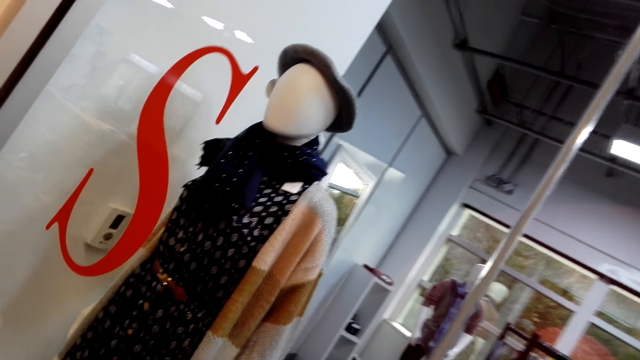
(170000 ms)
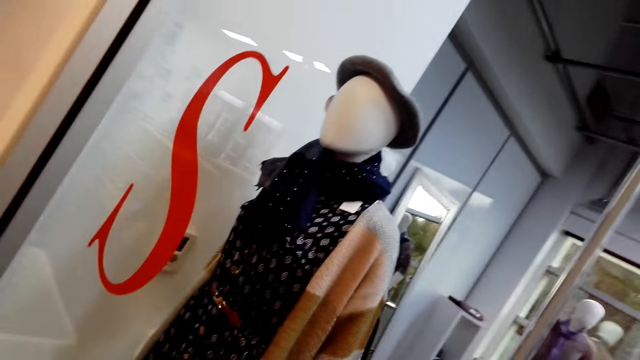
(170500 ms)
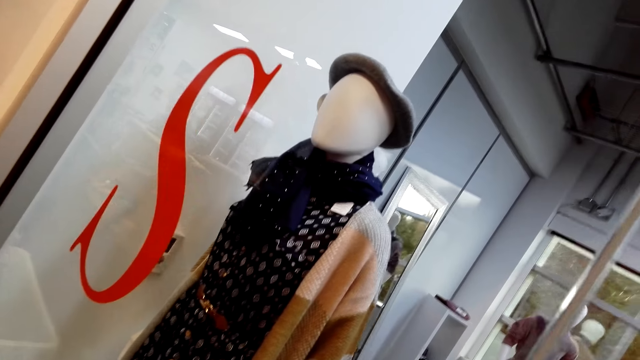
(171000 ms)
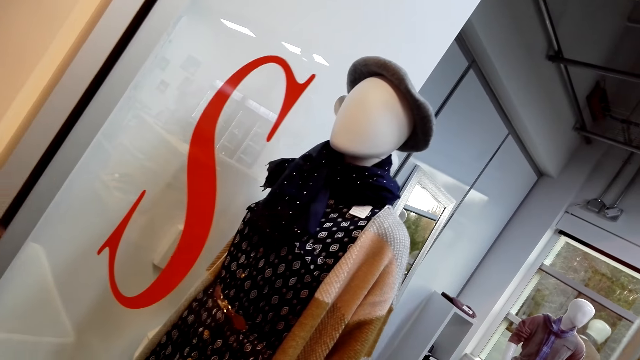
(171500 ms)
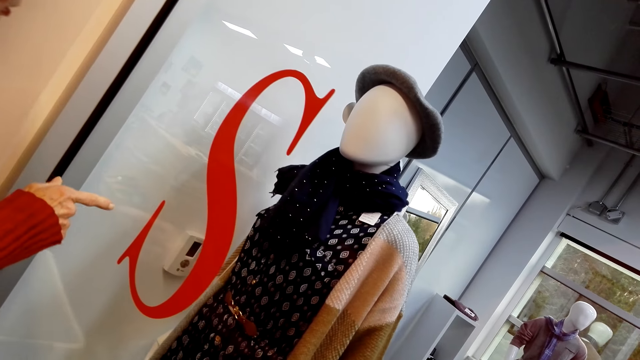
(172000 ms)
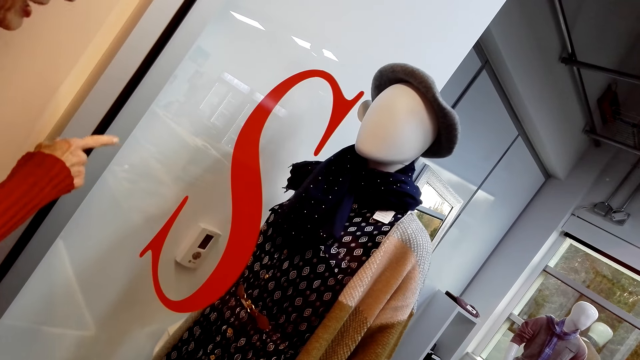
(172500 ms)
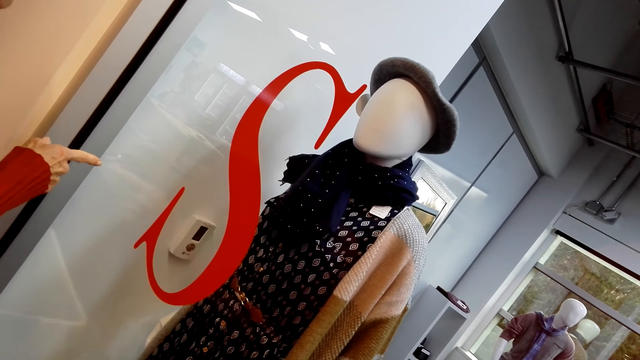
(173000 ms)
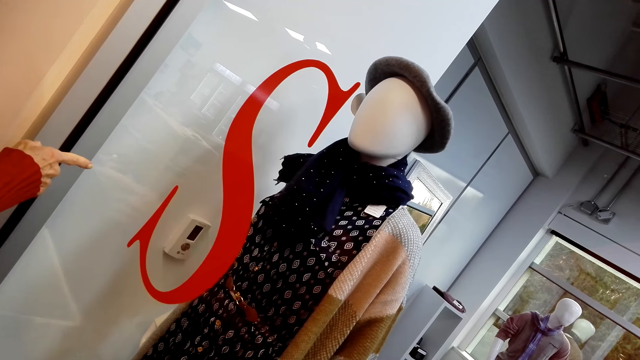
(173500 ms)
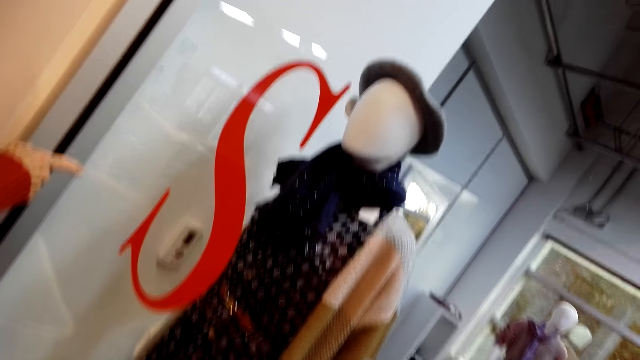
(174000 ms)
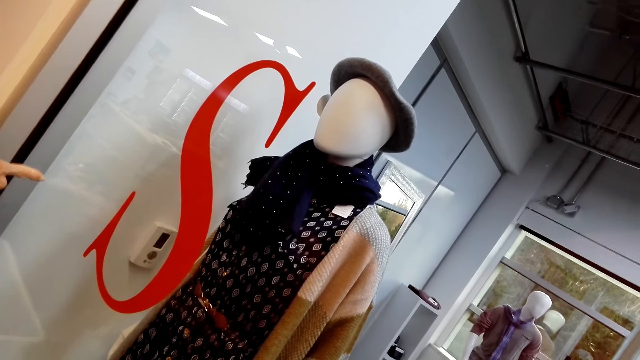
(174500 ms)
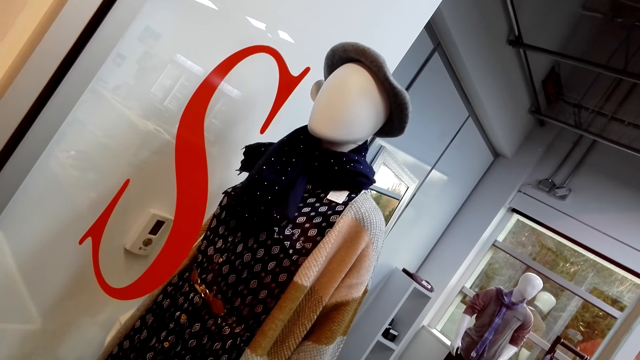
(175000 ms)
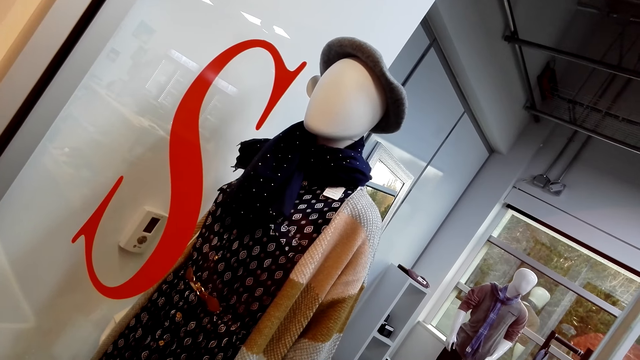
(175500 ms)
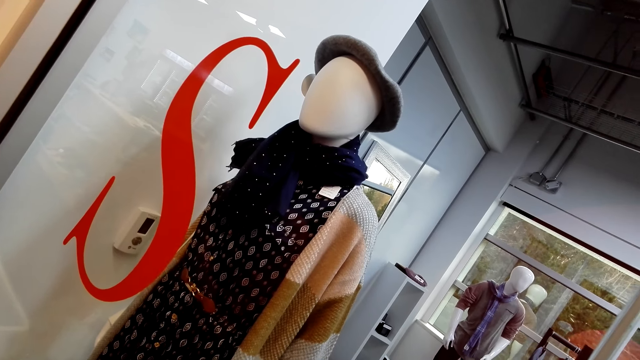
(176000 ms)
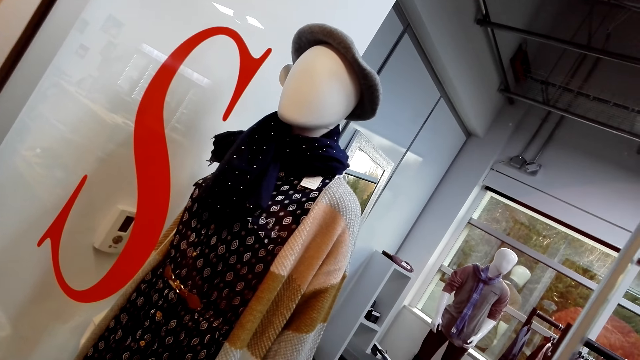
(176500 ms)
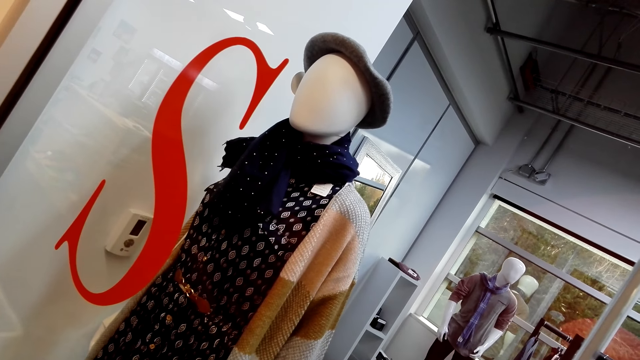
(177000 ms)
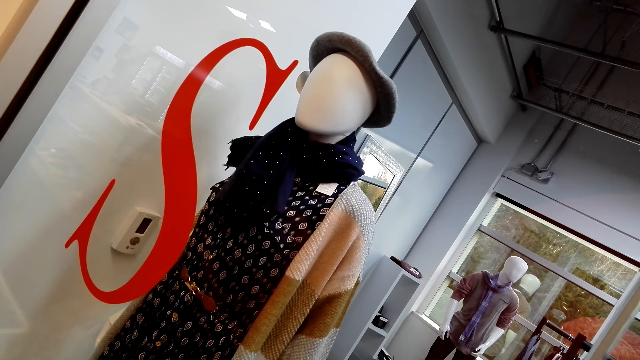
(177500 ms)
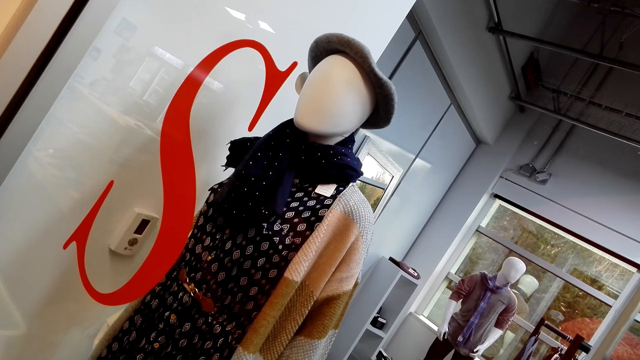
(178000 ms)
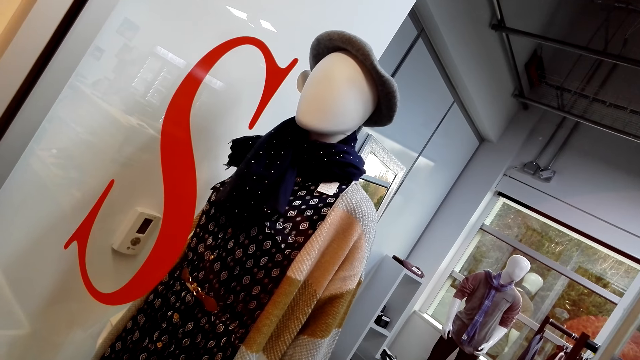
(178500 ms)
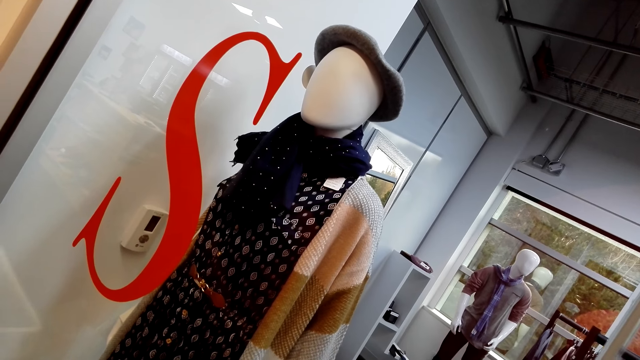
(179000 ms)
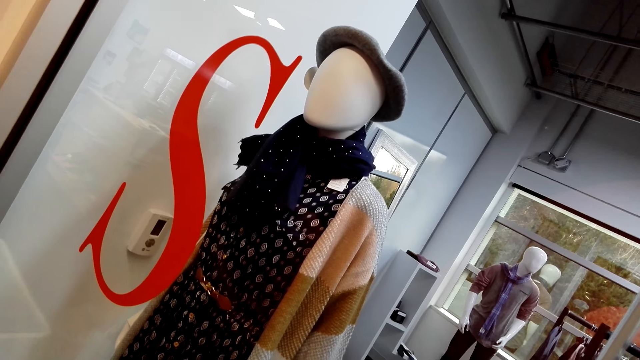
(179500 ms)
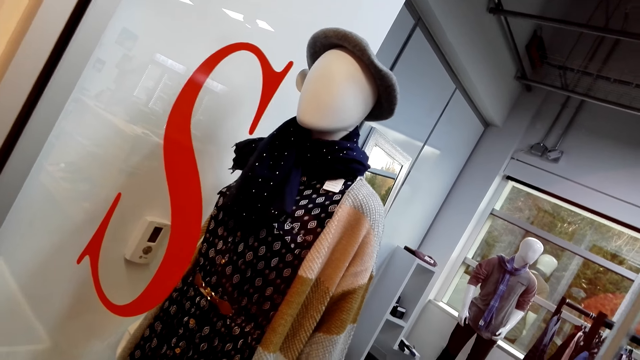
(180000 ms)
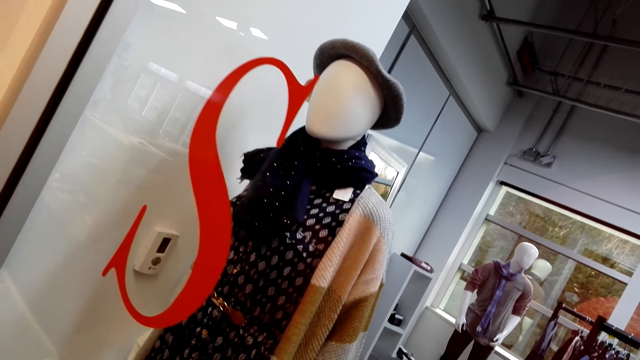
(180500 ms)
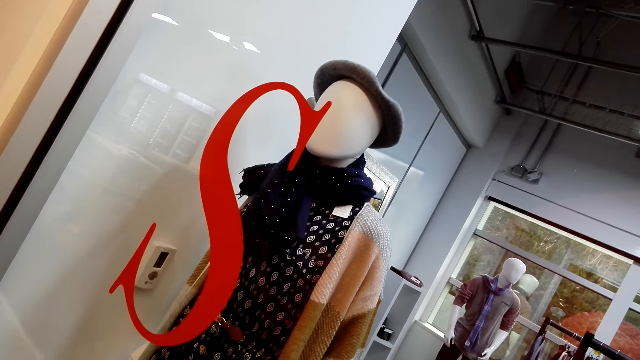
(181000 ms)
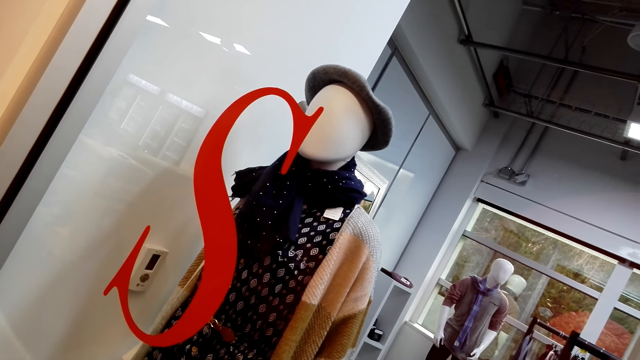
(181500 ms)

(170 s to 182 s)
The lady speaks to the camera wearer. The lady points at an item in the store with a finger. The camera wearer stares around.

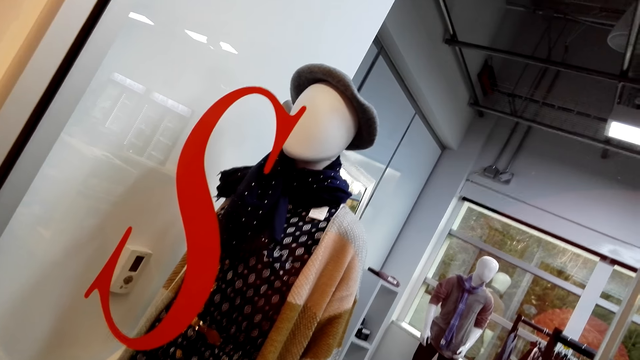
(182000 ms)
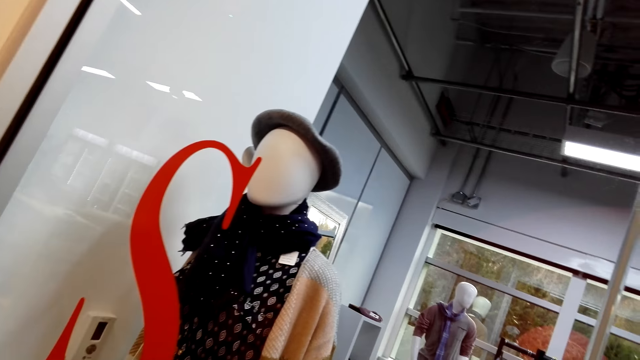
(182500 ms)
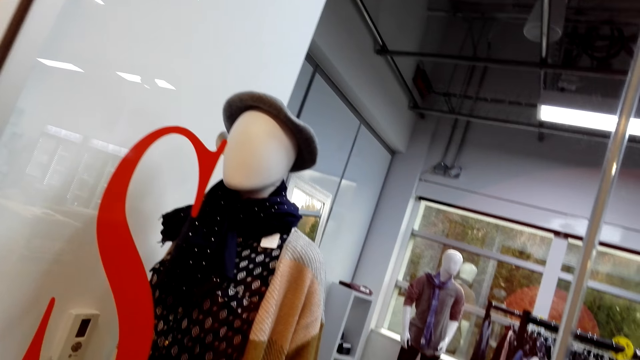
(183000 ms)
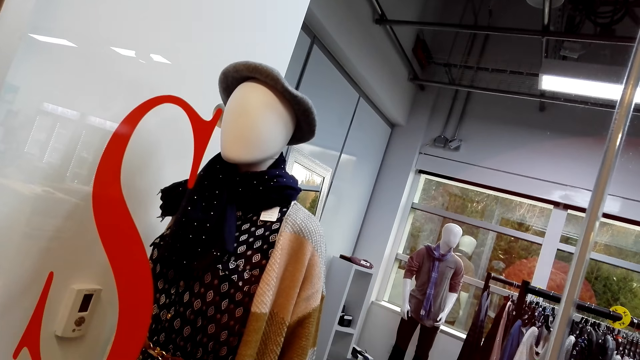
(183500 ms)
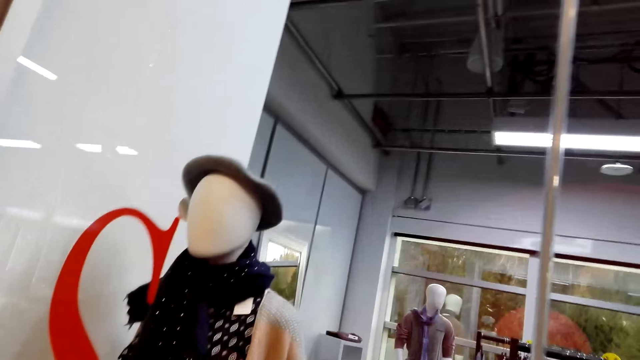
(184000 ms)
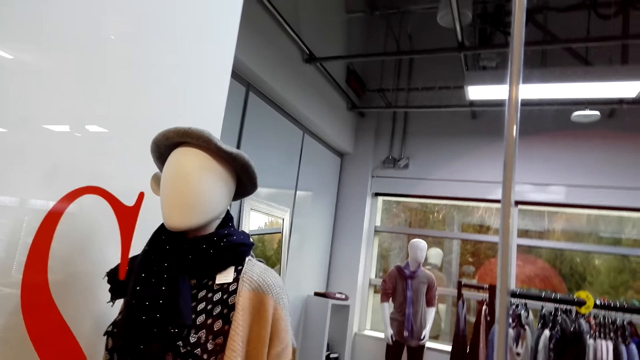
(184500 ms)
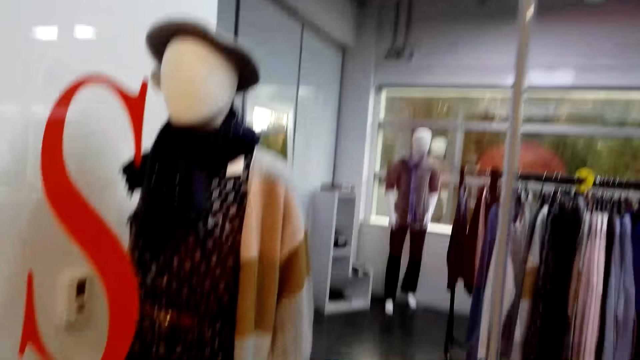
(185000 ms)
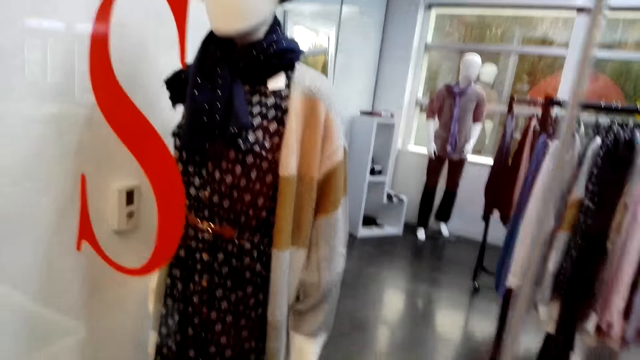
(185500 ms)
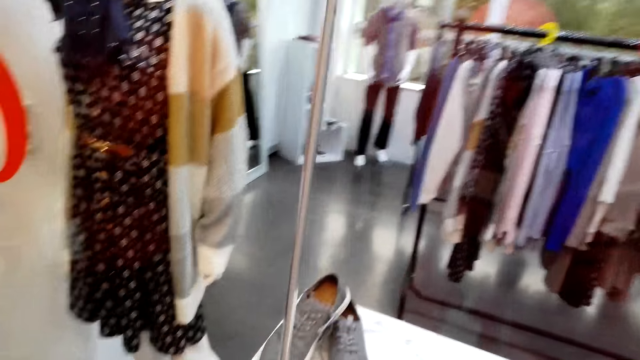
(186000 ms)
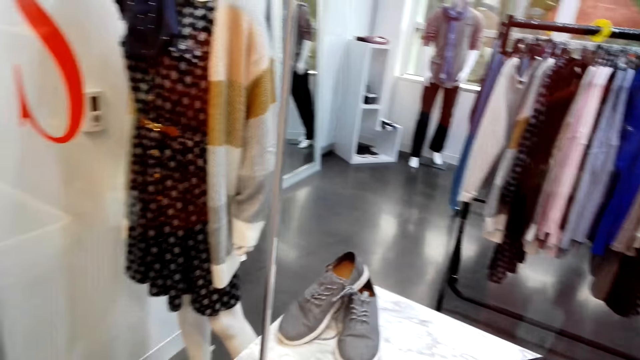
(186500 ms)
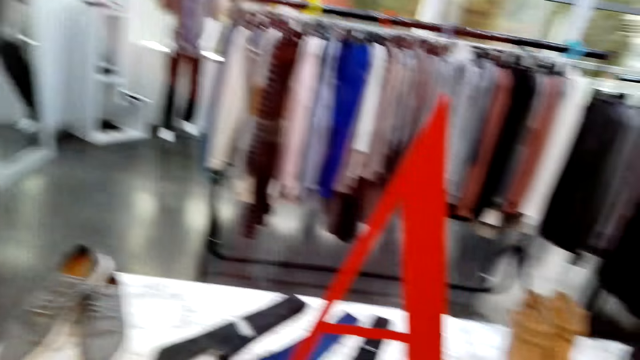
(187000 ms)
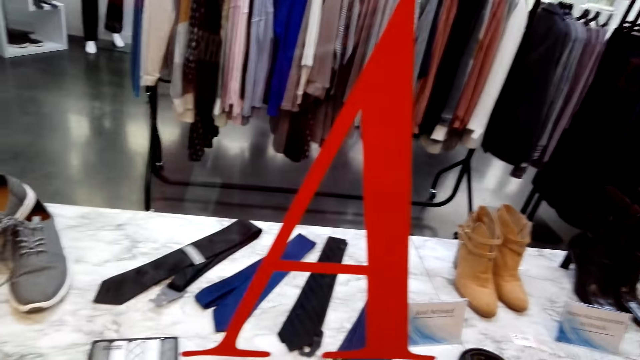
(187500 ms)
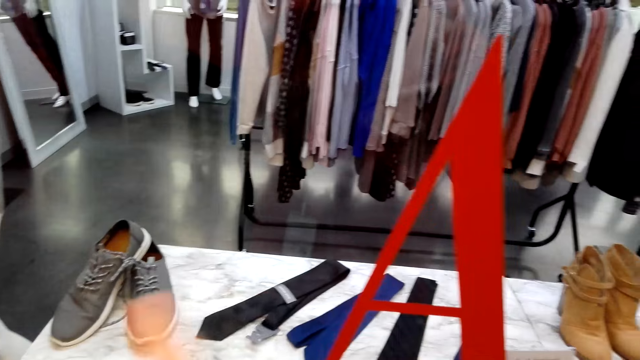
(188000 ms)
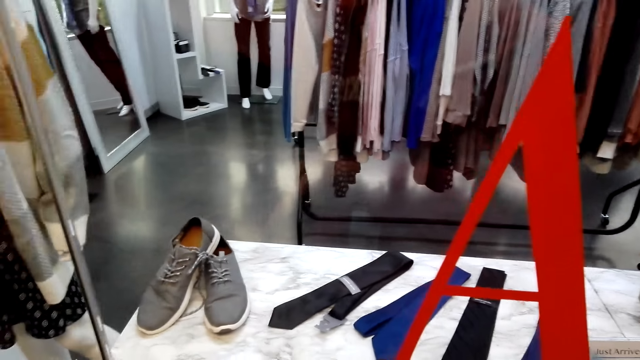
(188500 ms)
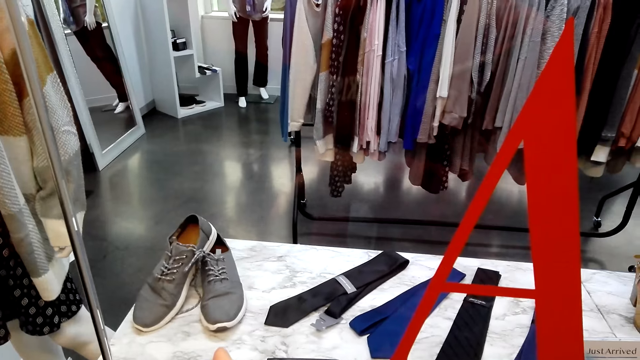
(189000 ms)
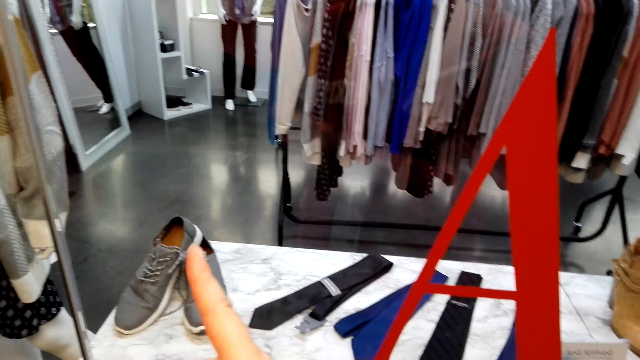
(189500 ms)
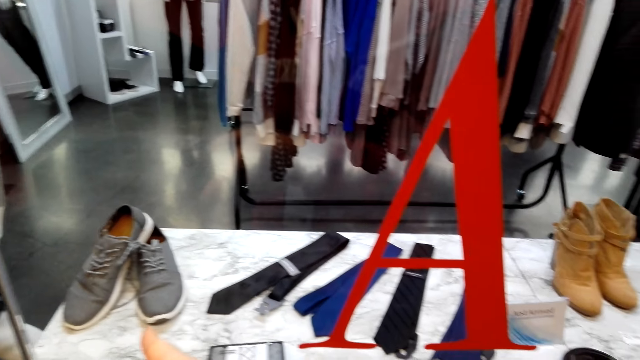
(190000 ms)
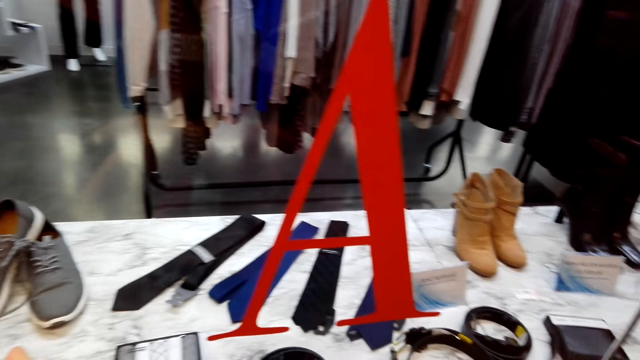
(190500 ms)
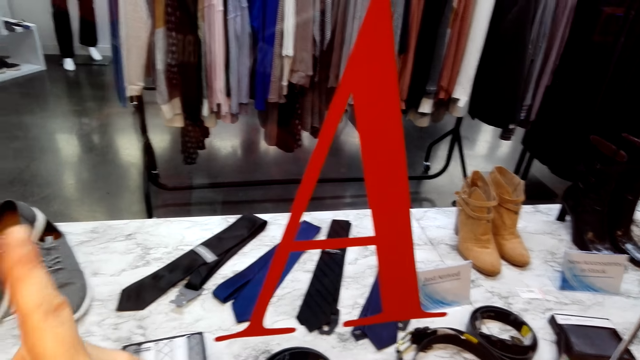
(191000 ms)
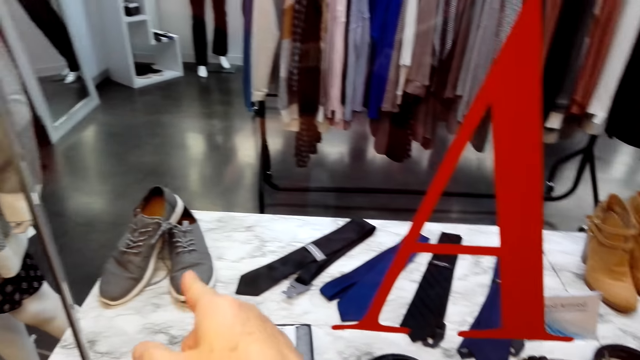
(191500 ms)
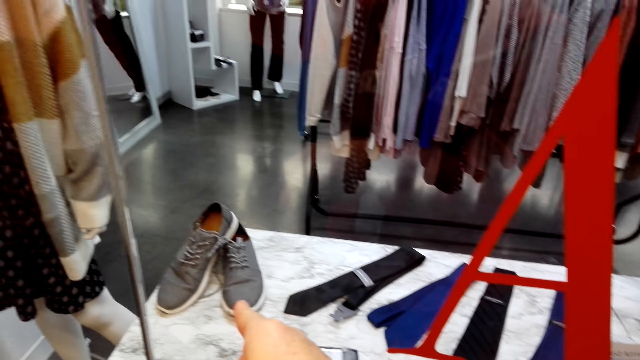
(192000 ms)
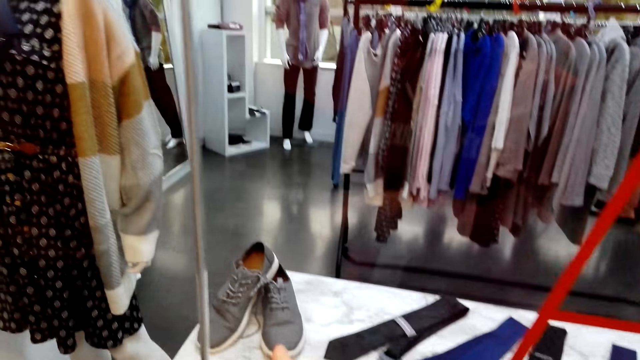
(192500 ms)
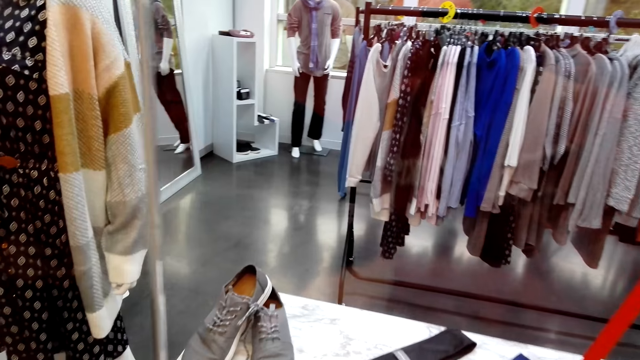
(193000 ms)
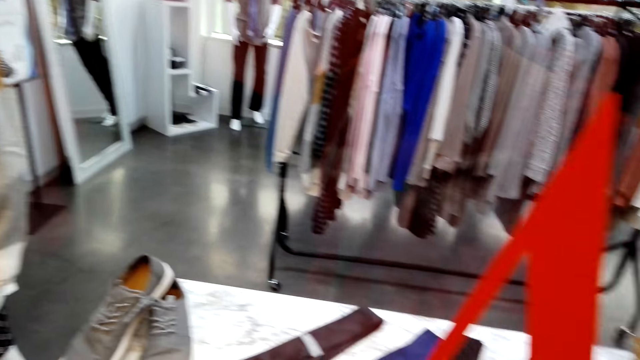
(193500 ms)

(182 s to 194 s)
The lady lowers her hand. The camera wearer speaks to the lady. They point at an item in the store with a finger.
